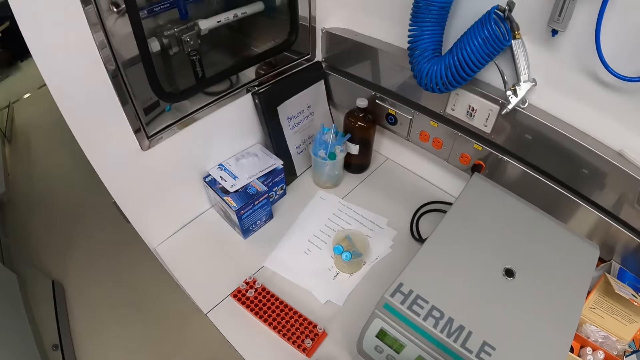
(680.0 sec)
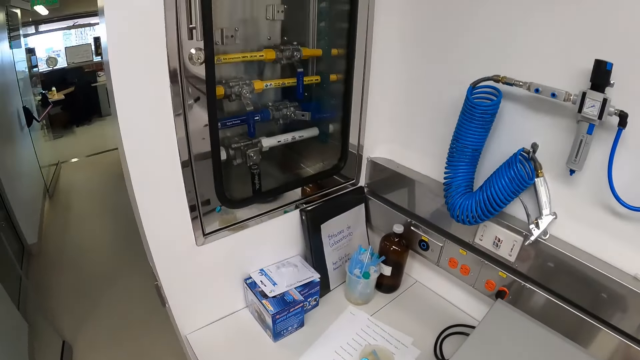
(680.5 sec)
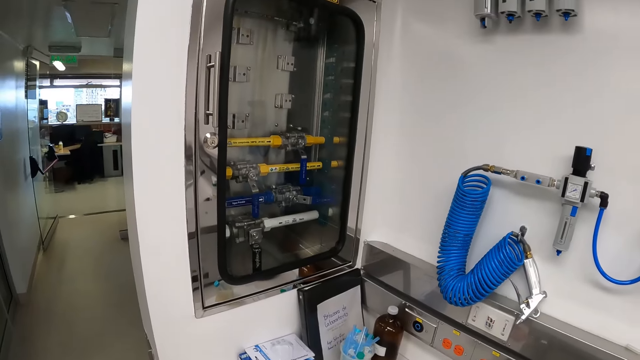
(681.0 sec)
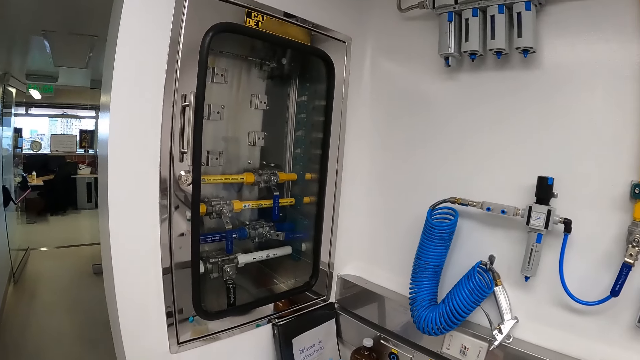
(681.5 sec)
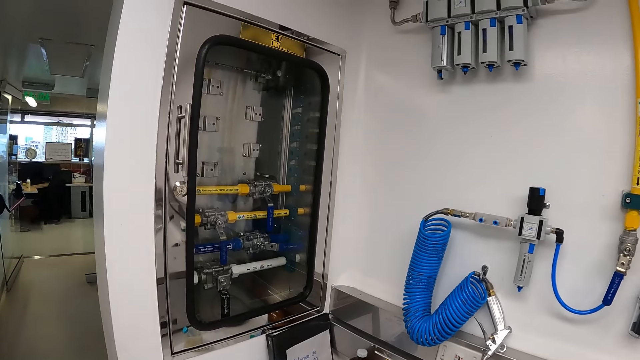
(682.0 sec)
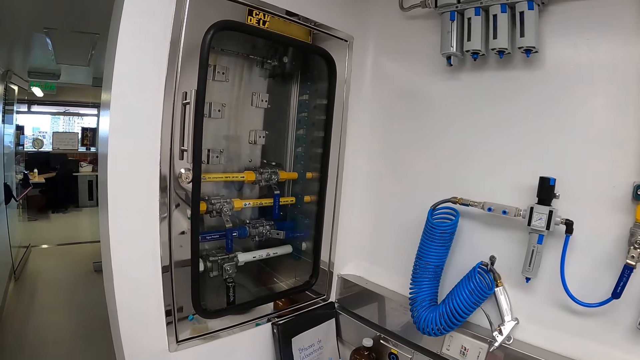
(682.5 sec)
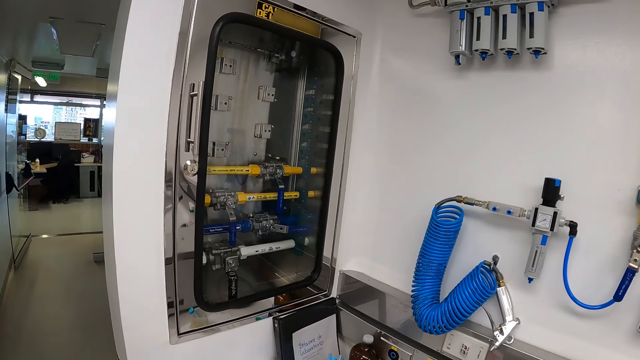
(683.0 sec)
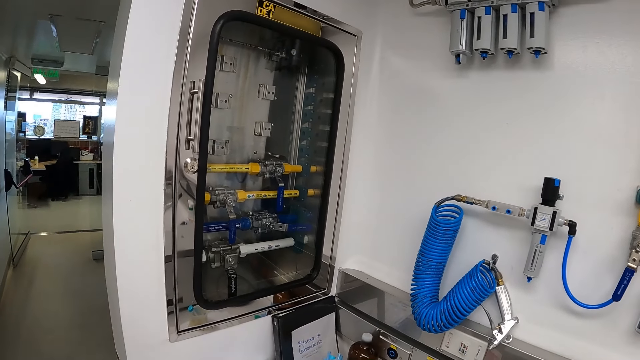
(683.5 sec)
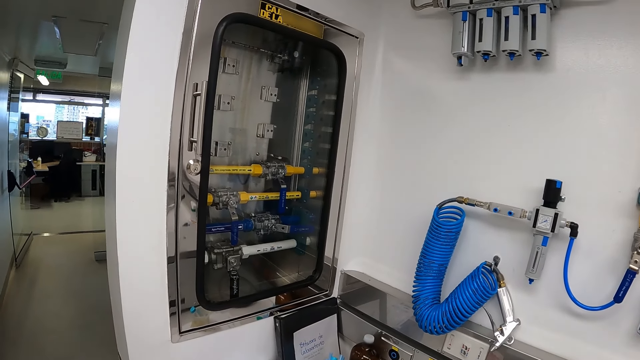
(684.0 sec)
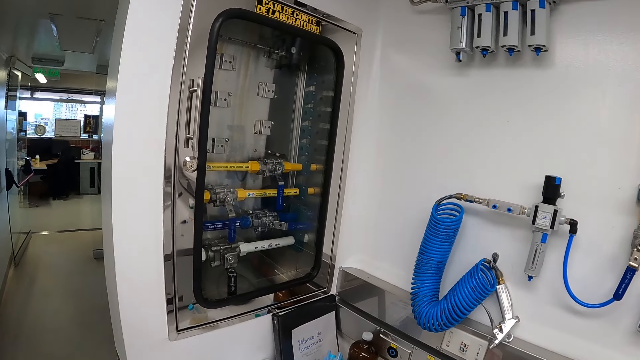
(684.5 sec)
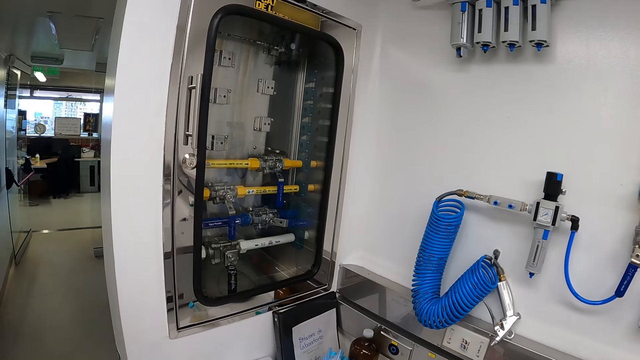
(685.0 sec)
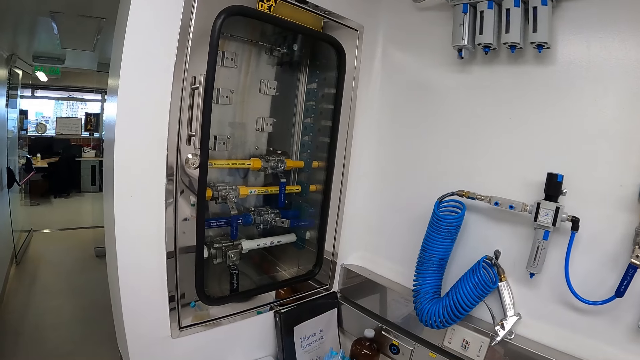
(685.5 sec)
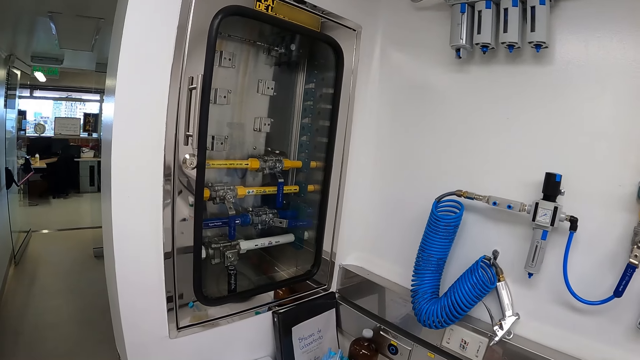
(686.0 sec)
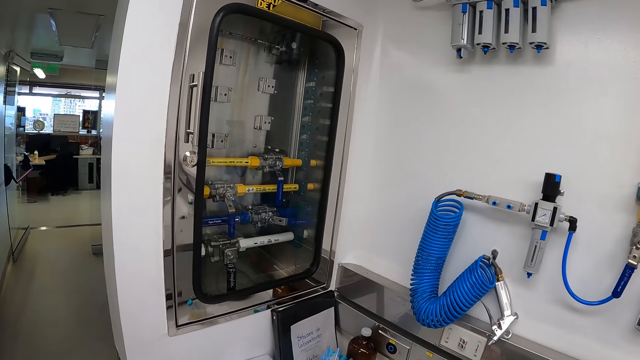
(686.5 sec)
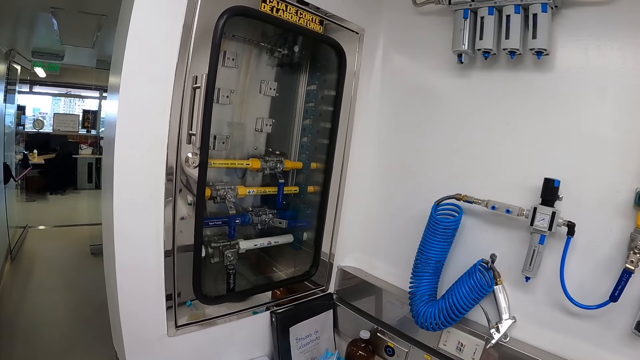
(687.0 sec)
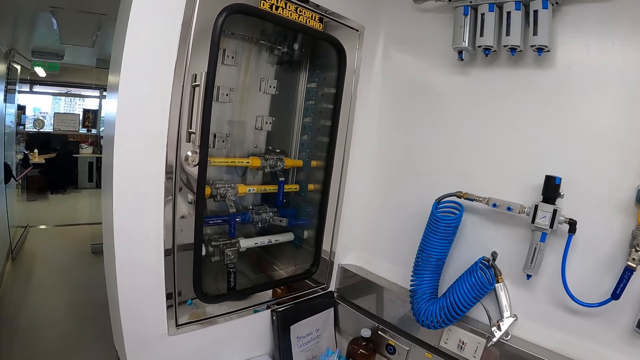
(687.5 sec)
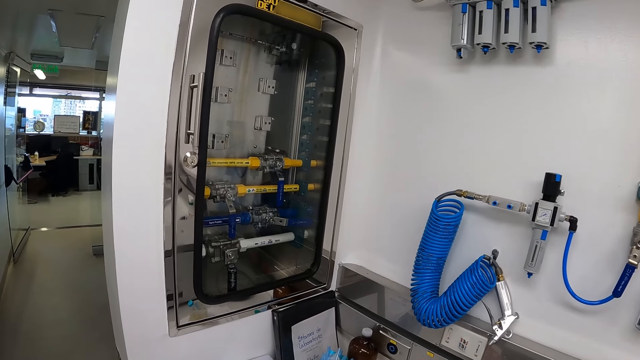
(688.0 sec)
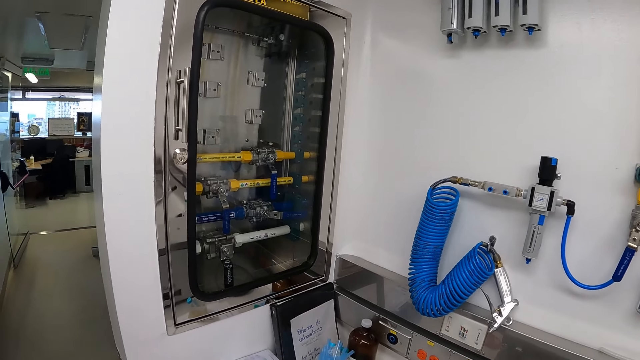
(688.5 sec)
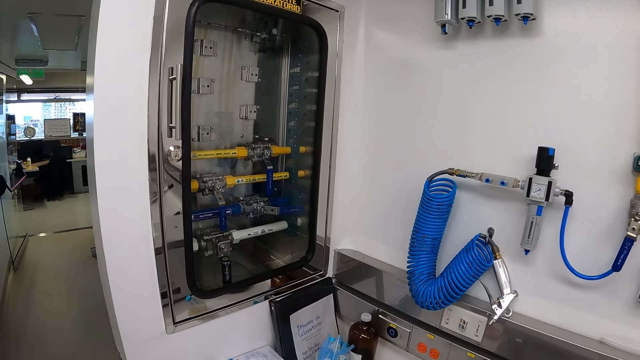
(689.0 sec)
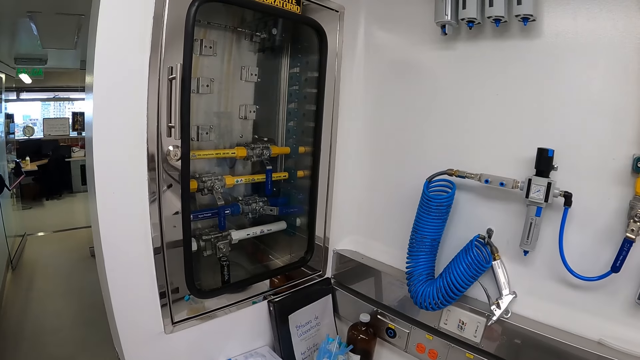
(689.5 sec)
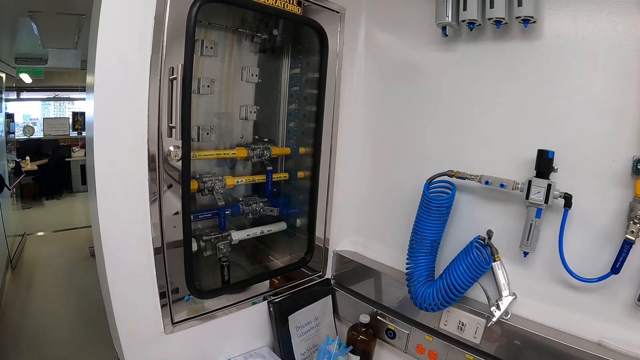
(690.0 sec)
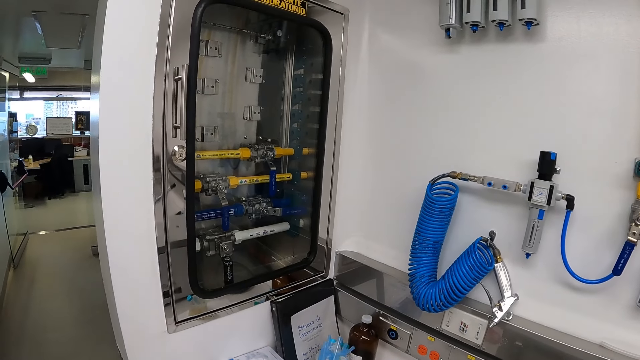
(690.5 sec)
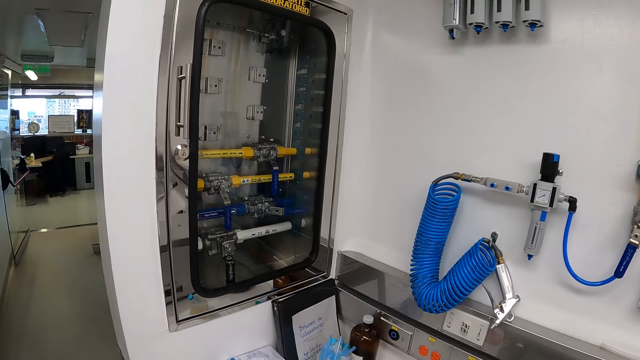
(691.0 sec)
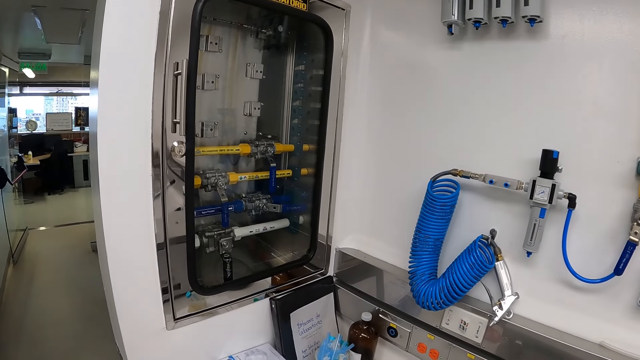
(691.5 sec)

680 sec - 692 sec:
The camera wearer looks around.

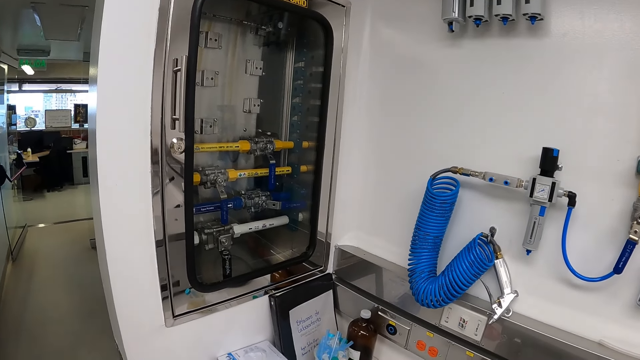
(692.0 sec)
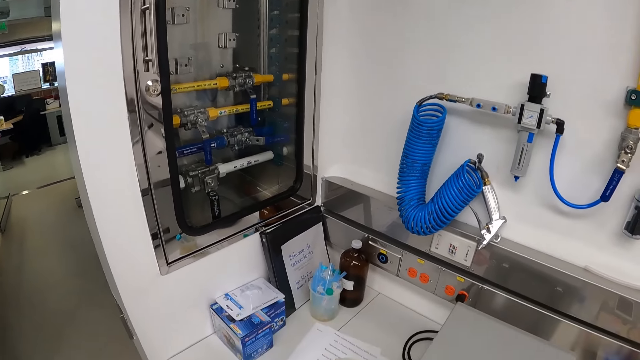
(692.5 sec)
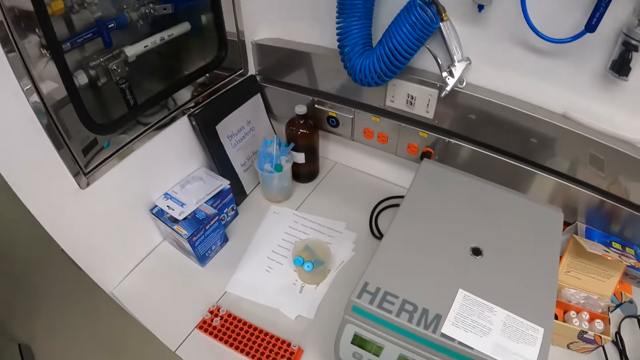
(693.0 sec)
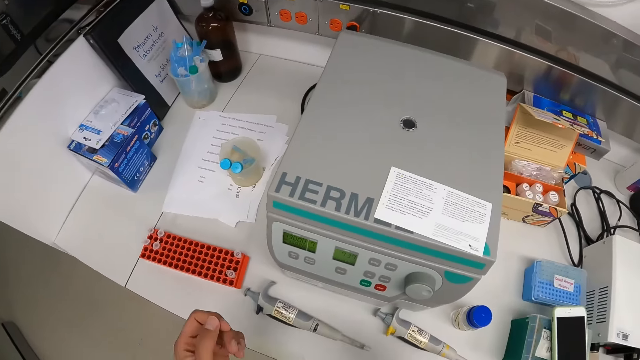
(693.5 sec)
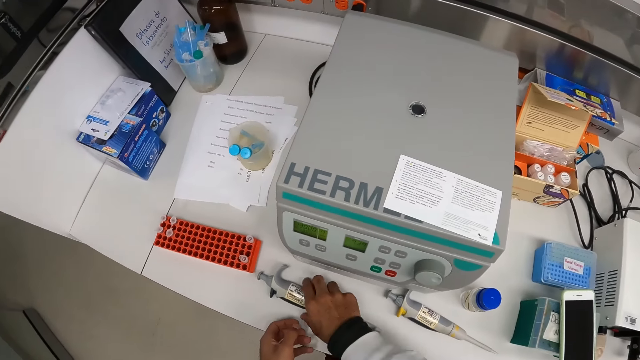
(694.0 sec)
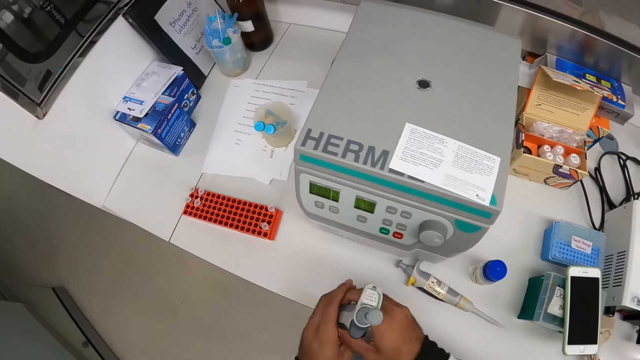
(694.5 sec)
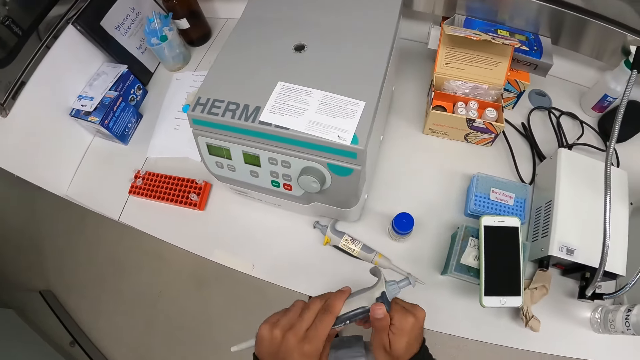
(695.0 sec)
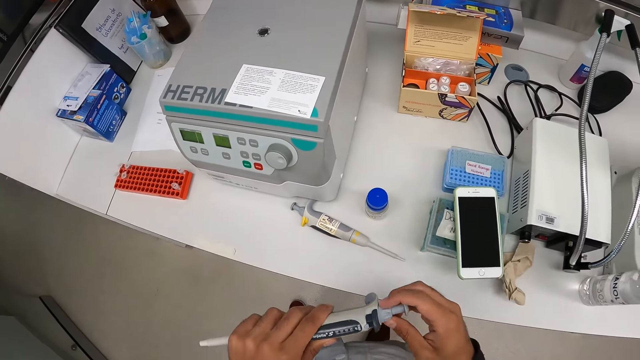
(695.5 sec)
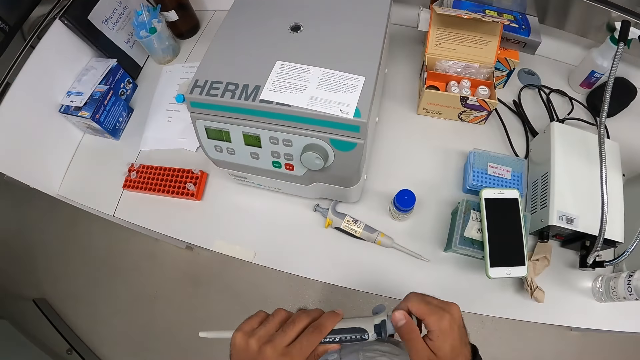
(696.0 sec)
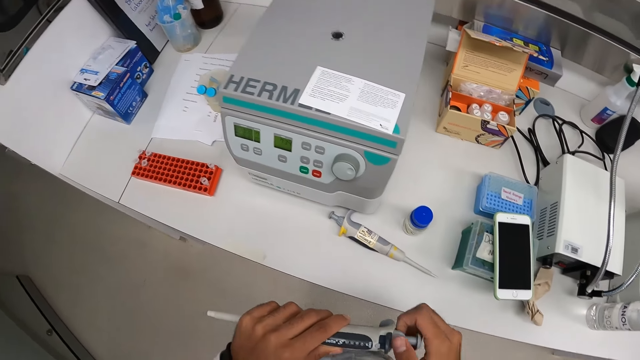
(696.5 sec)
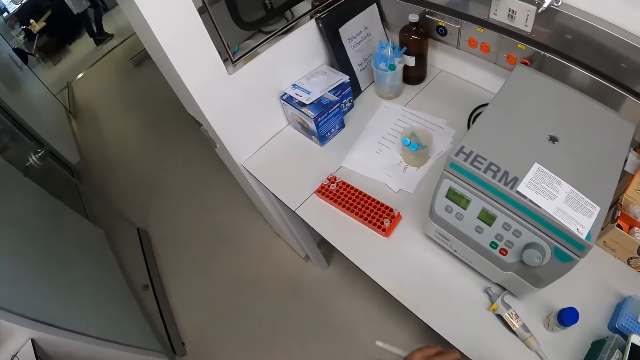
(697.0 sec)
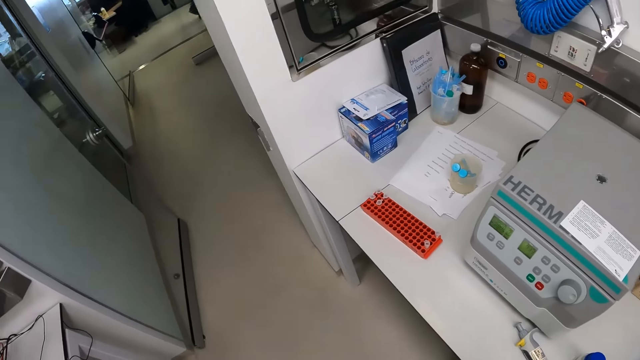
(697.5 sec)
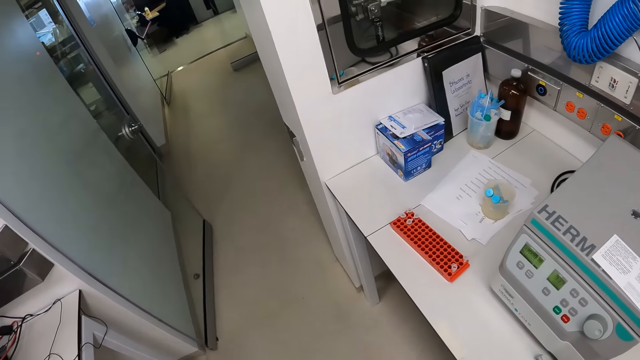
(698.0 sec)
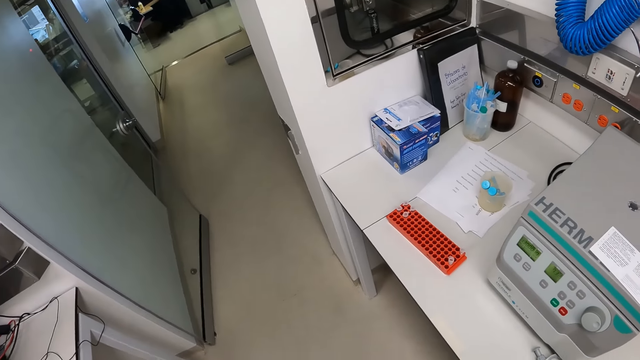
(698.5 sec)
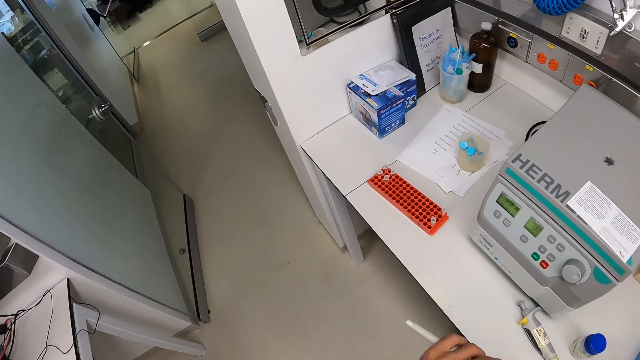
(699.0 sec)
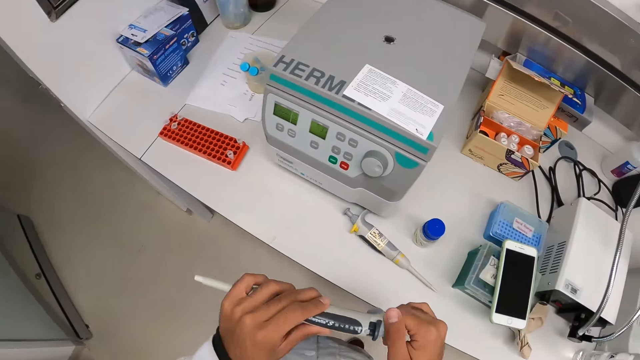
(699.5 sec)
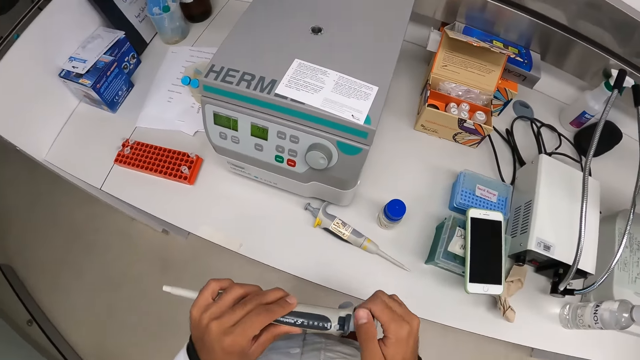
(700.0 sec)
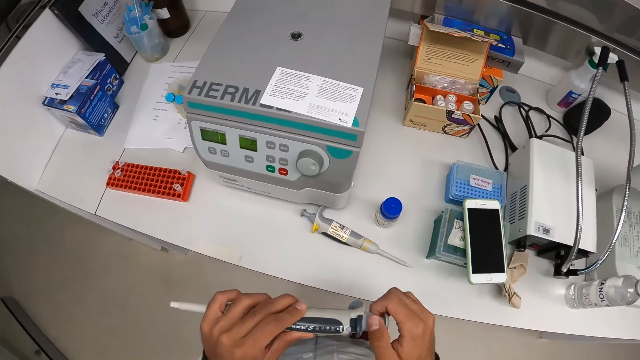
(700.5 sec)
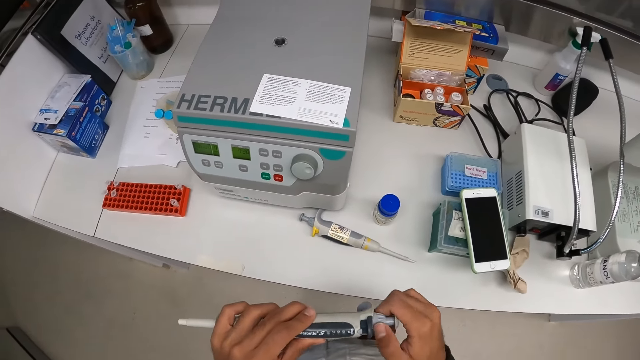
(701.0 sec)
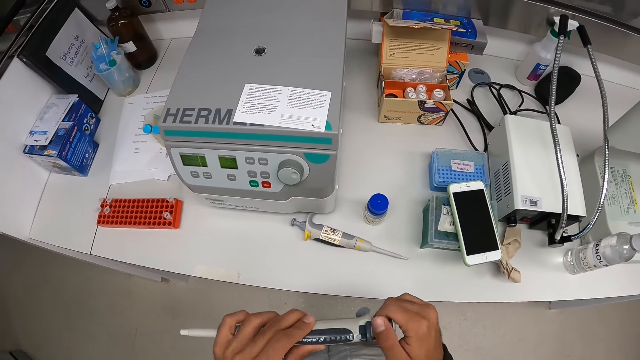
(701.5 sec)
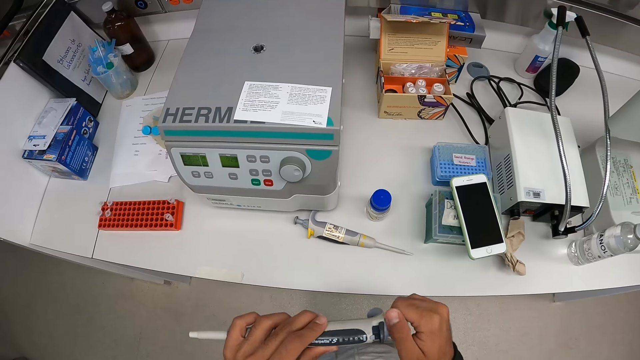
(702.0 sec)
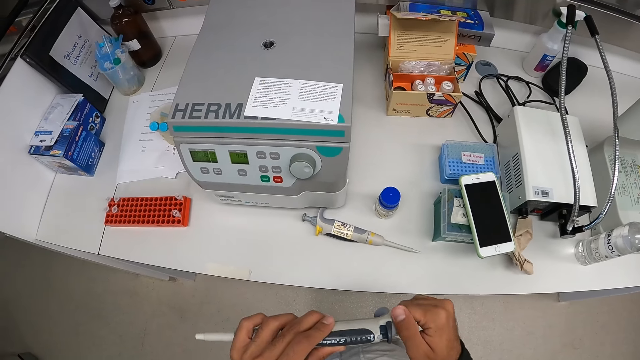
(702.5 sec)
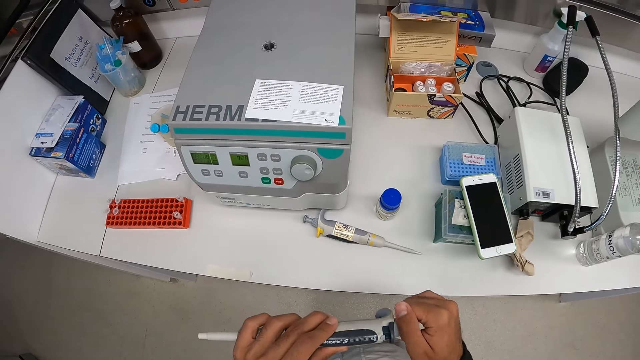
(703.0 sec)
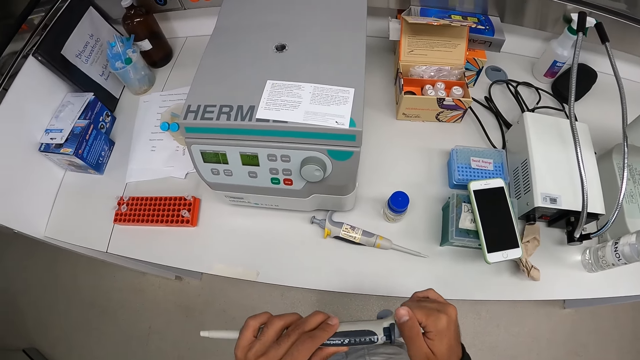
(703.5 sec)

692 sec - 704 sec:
The camera wearer picks up a dropper or syringe from the table with his right hand. He holds the dropper with both hands. He opens the syringe.
